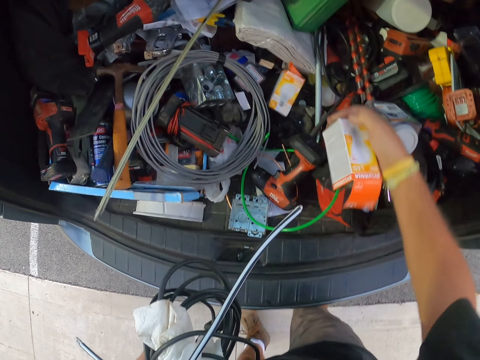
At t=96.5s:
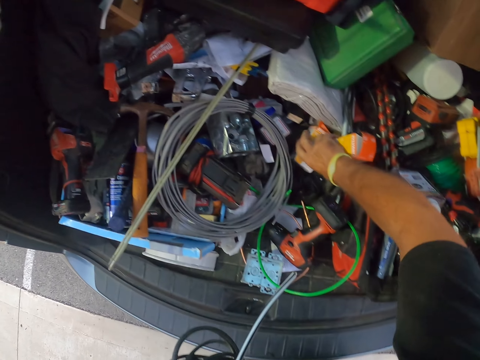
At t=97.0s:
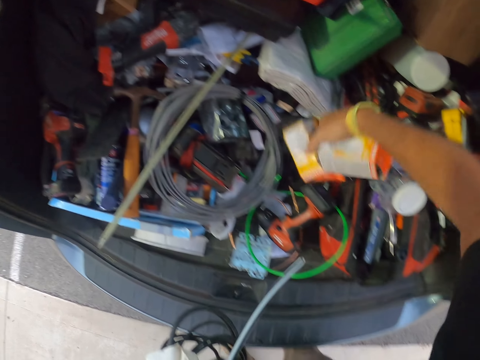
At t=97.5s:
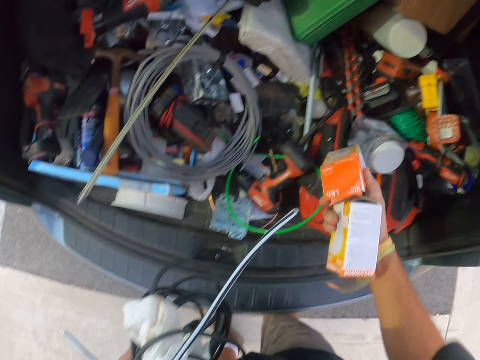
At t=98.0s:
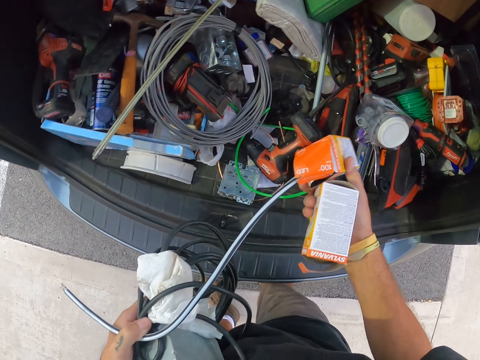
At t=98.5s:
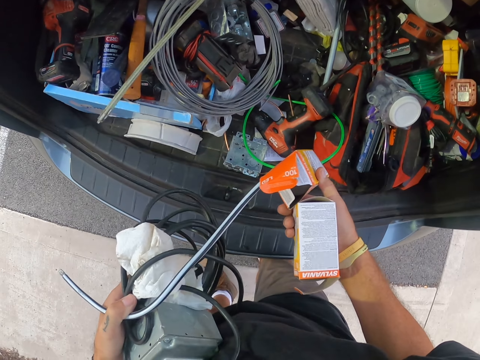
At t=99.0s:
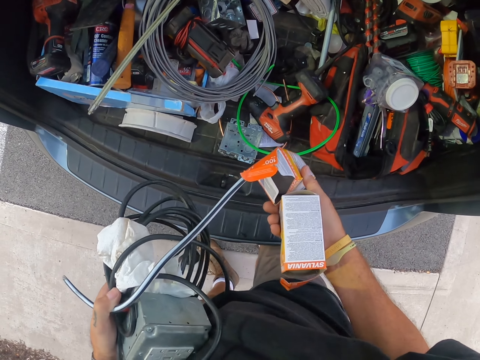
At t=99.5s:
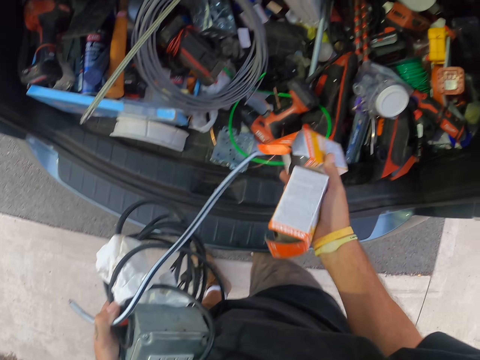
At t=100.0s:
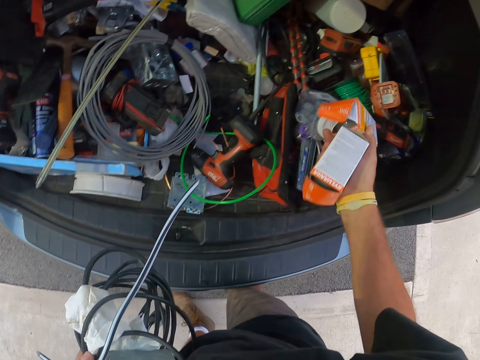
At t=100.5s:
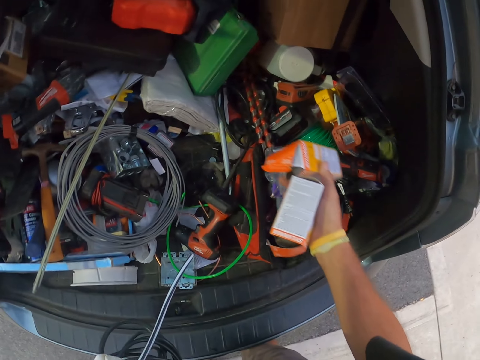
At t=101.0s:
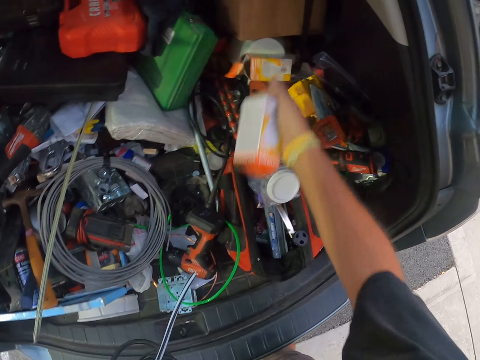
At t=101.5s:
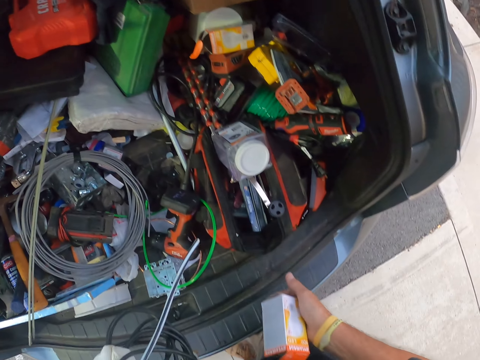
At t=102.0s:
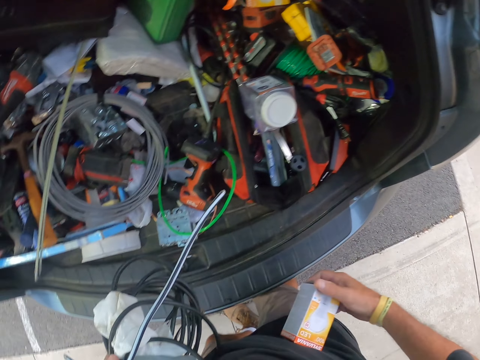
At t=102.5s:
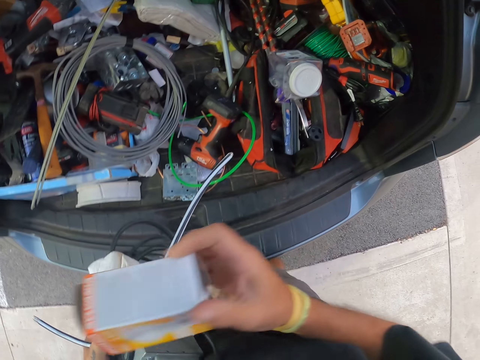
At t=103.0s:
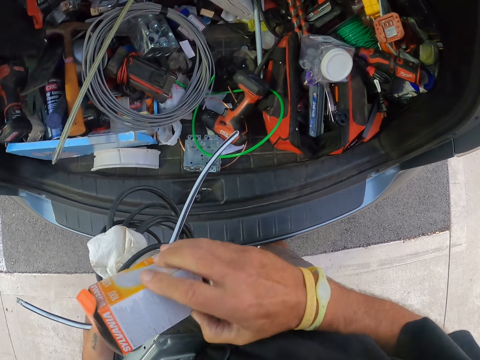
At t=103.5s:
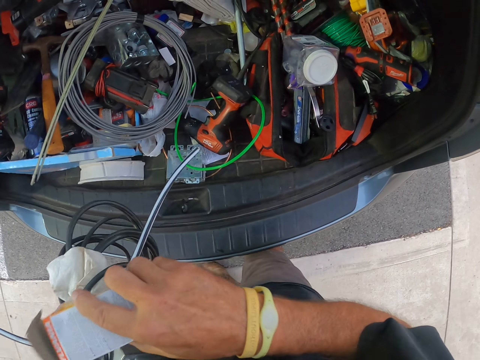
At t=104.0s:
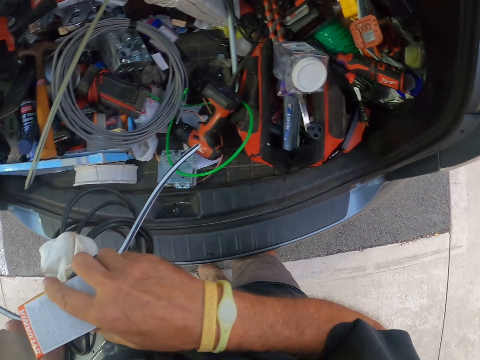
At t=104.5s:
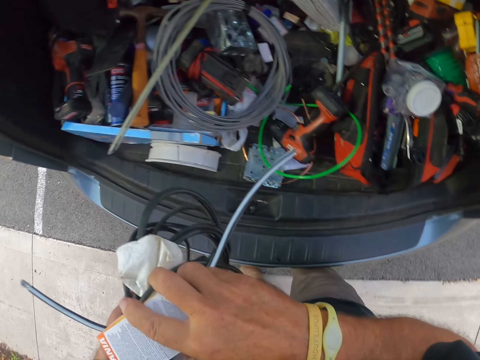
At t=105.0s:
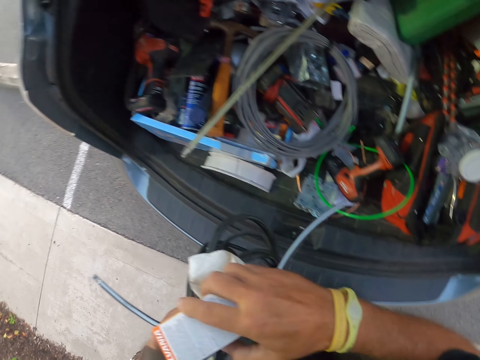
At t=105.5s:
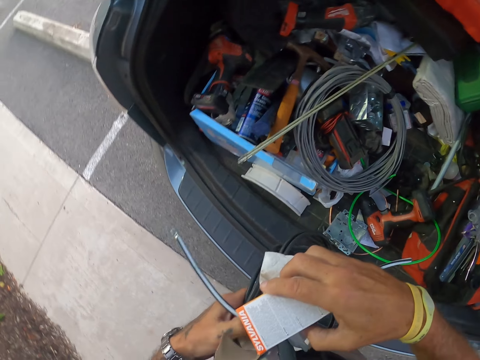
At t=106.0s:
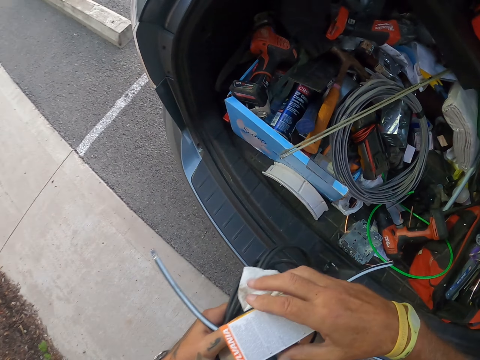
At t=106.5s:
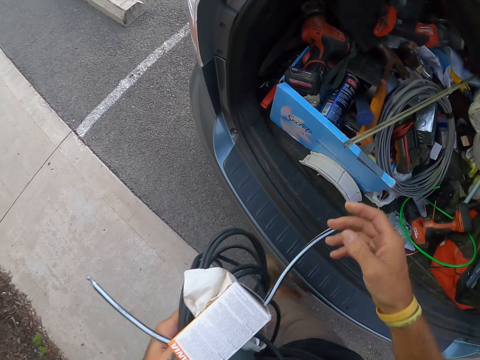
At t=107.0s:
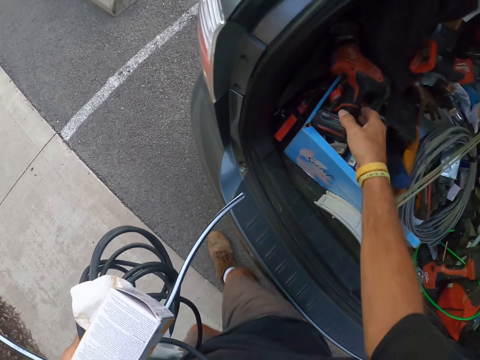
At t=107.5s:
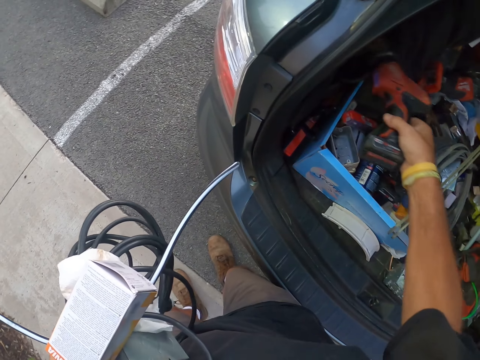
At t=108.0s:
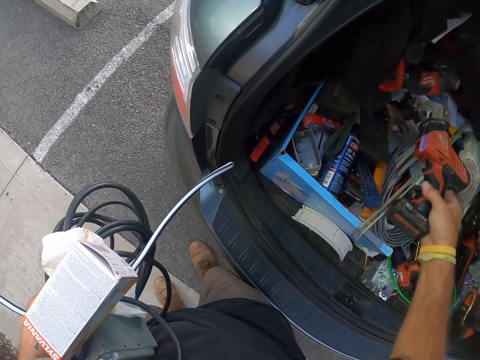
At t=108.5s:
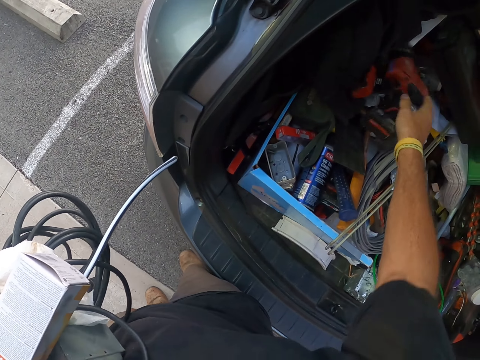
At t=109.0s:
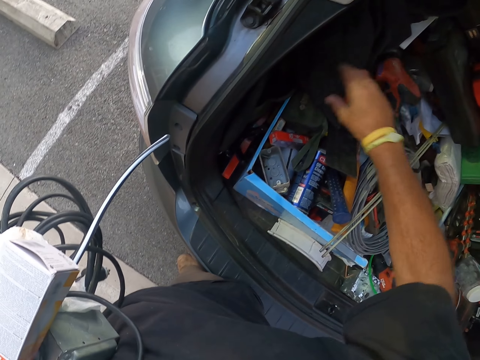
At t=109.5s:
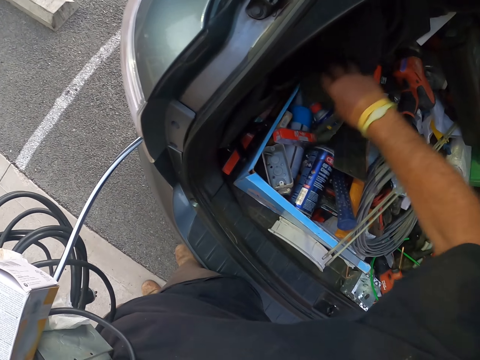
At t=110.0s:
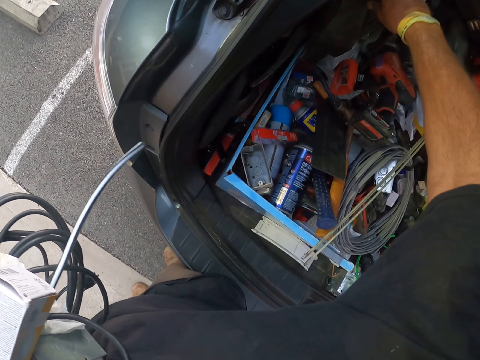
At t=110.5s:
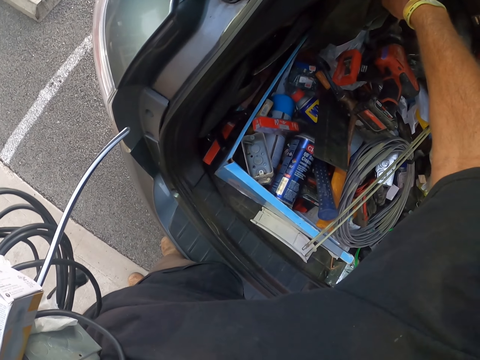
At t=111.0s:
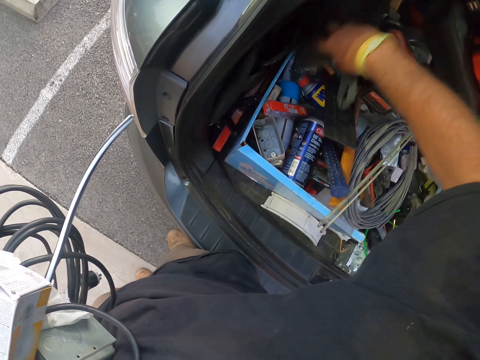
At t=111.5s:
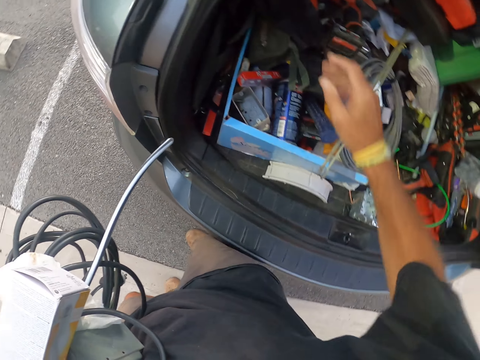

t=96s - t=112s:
The camera wearer picks a bulb from the boot. They put the bulb in the boot. They pick a drill from the boot and put the drill in the boot. They move tools around the car. They look for something in the boot.

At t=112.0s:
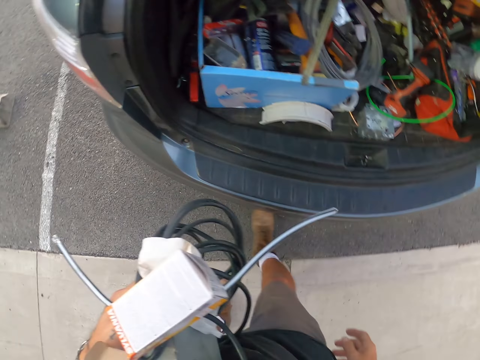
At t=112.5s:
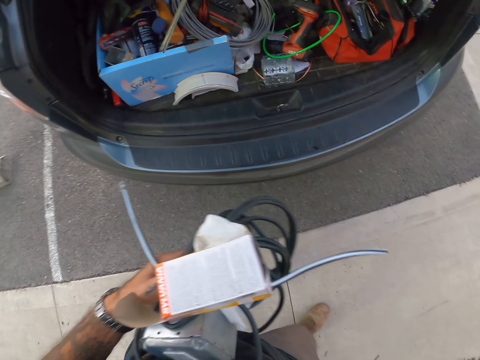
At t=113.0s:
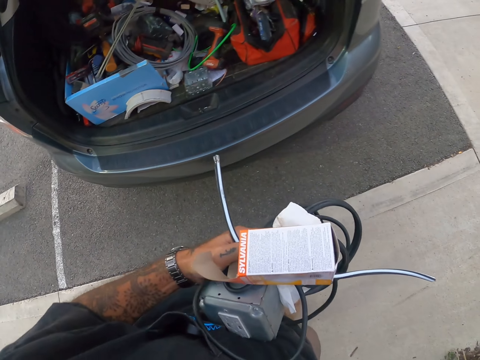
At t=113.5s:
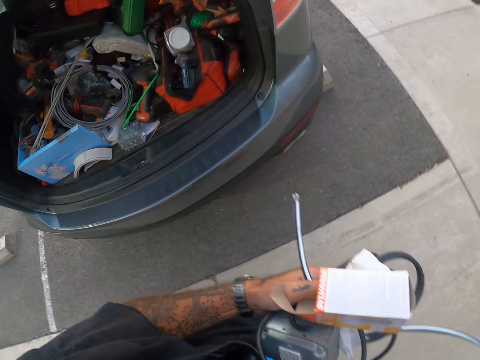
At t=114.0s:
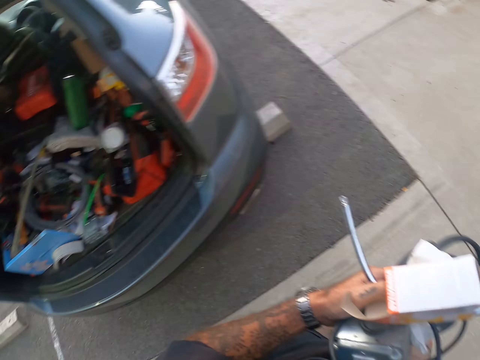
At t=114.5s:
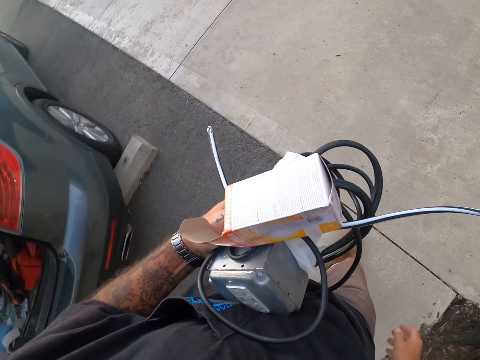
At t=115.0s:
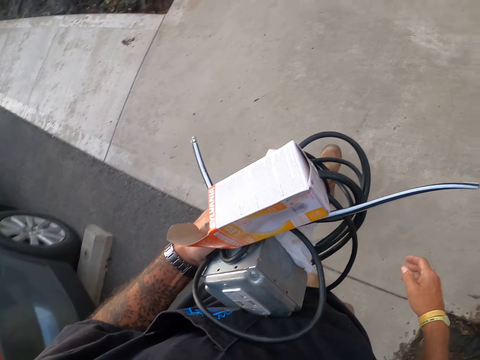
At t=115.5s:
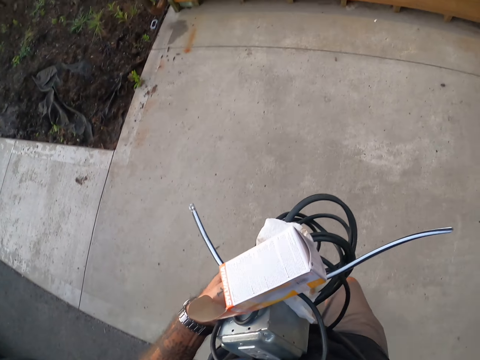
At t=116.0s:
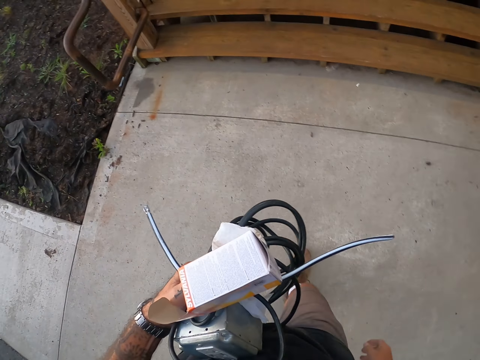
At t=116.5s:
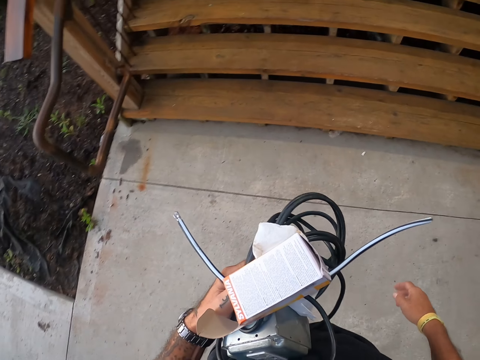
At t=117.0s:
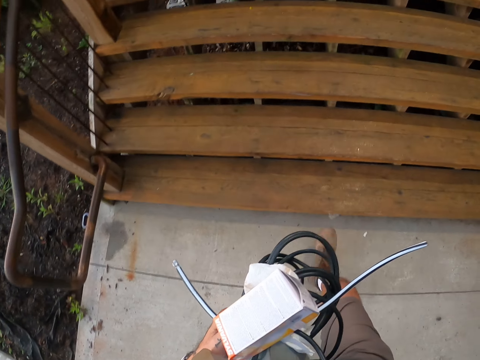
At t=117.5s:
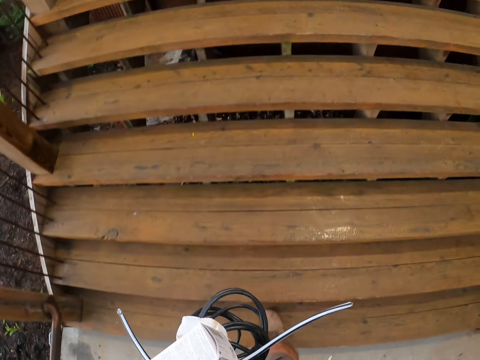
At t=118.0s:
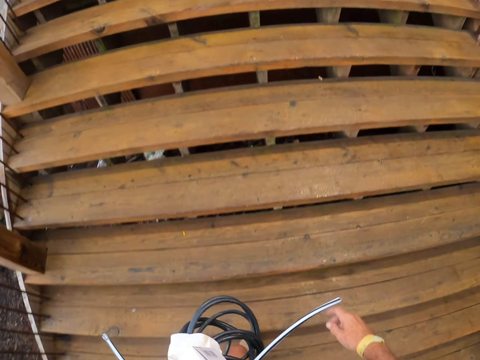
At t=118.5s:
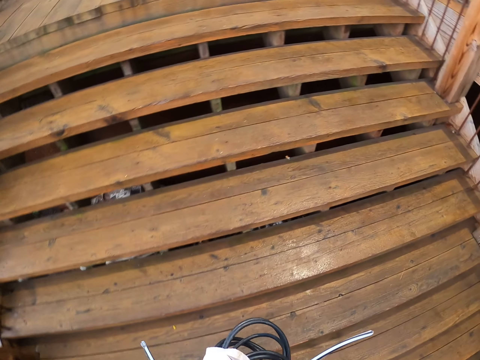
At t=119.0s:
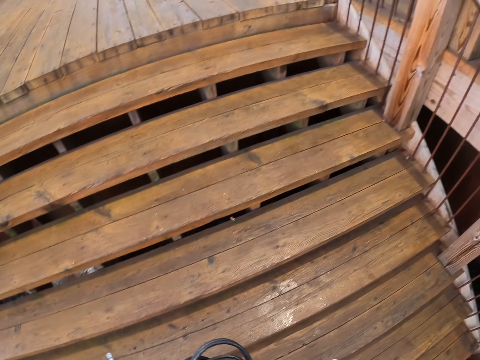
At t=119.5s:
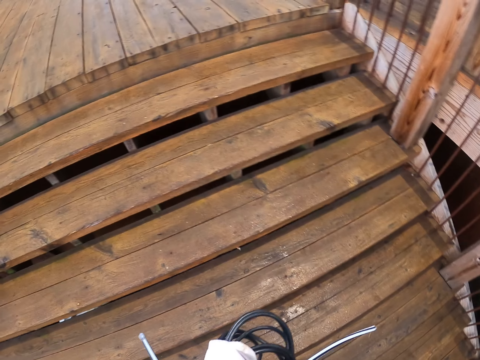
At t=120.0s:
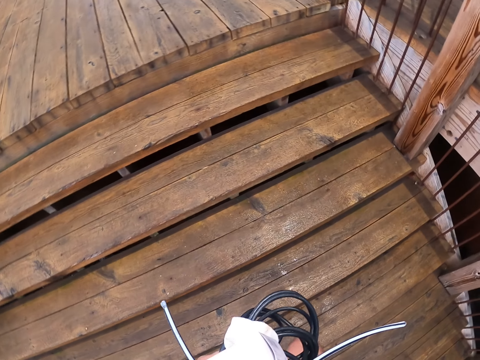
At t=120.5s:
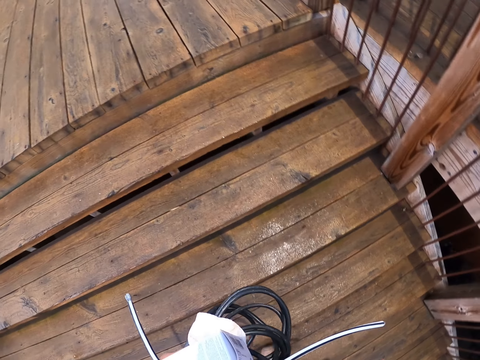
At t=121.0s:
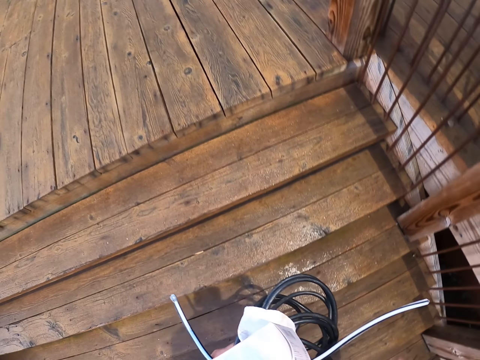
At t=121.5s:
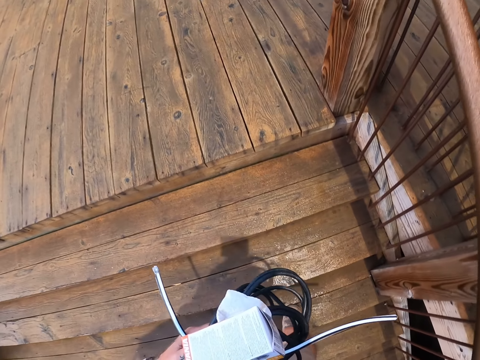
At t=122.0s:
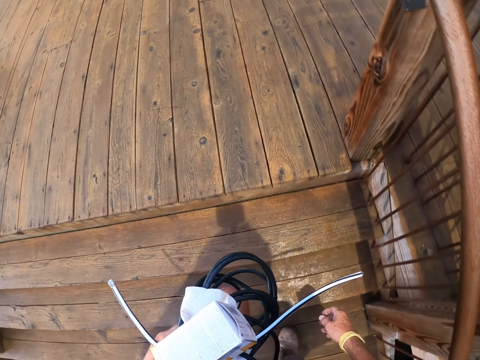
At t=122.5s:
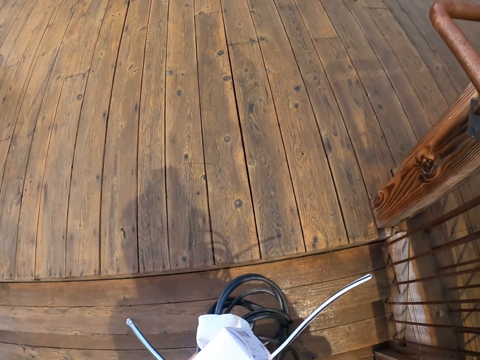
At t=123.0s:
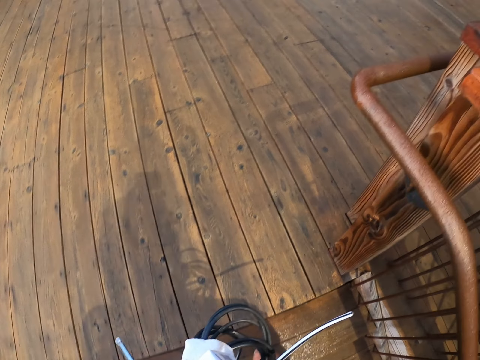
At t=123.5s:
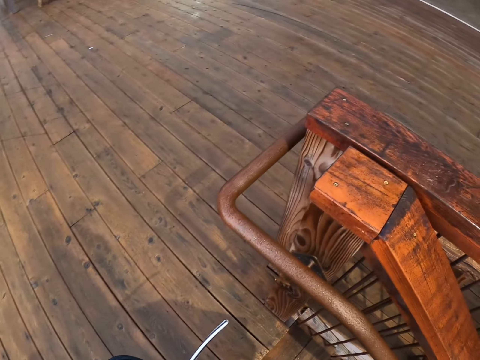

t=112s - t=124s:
The camera wearer walks on the pavement. They walk on the stairs.
